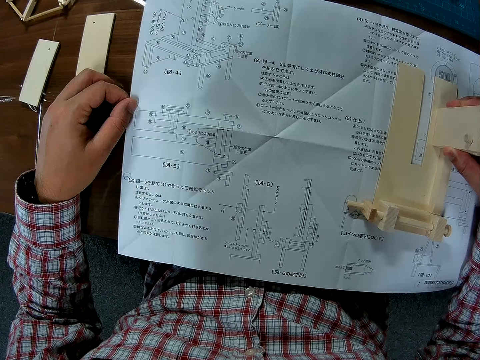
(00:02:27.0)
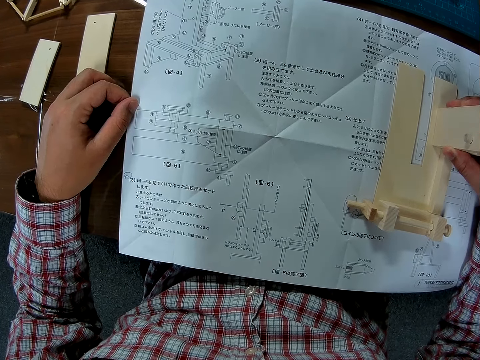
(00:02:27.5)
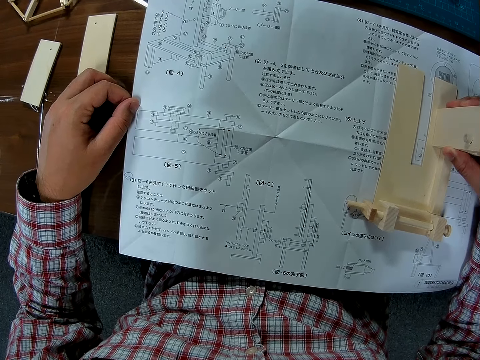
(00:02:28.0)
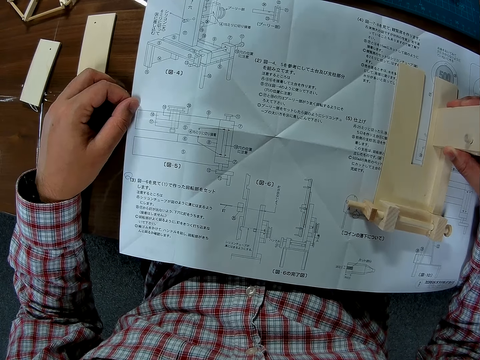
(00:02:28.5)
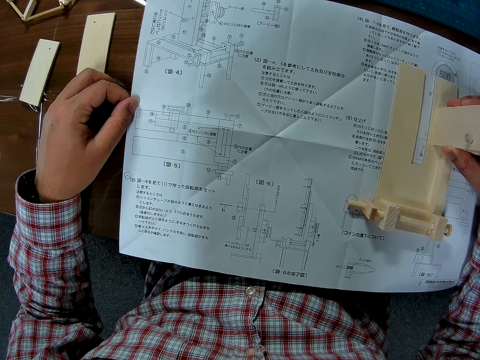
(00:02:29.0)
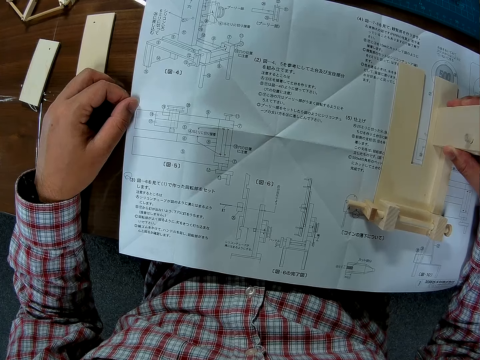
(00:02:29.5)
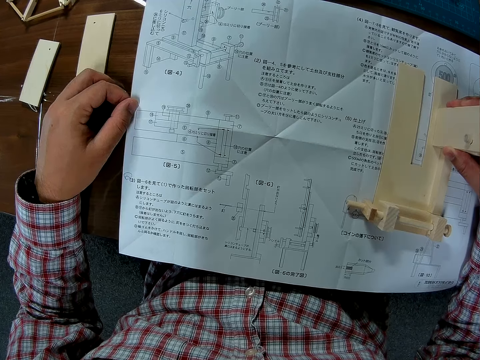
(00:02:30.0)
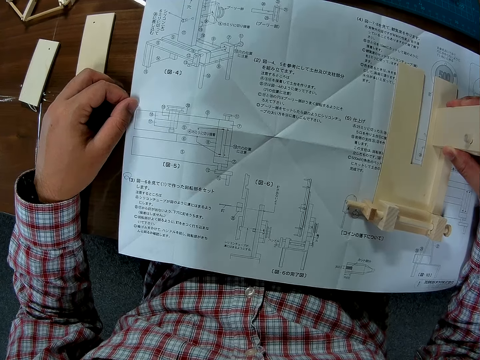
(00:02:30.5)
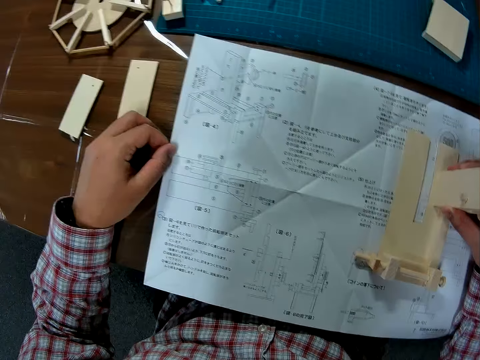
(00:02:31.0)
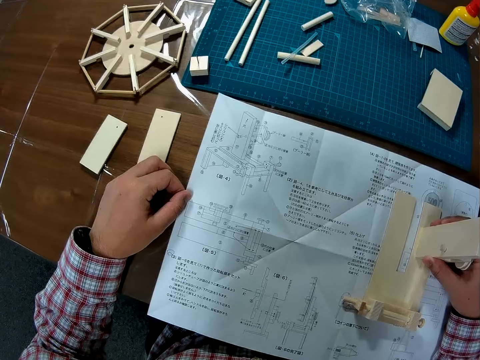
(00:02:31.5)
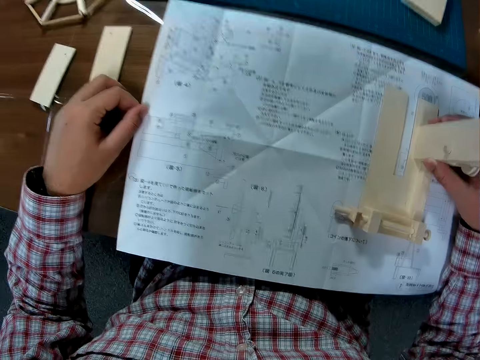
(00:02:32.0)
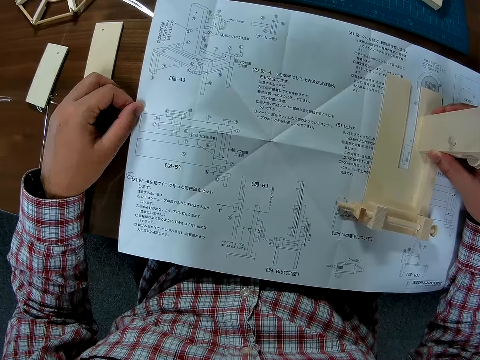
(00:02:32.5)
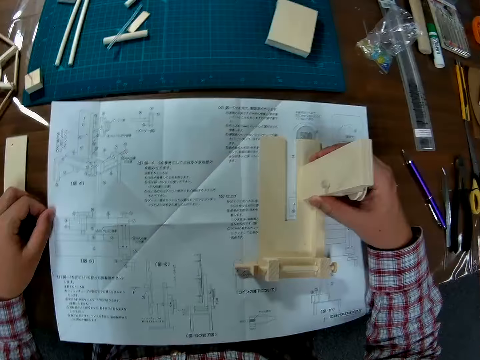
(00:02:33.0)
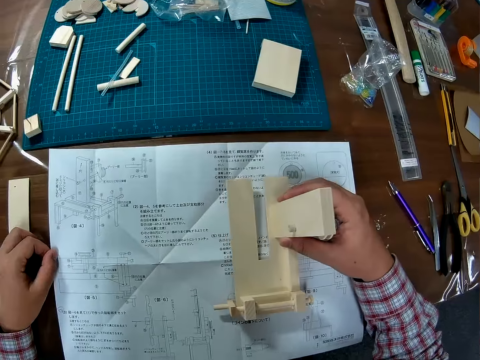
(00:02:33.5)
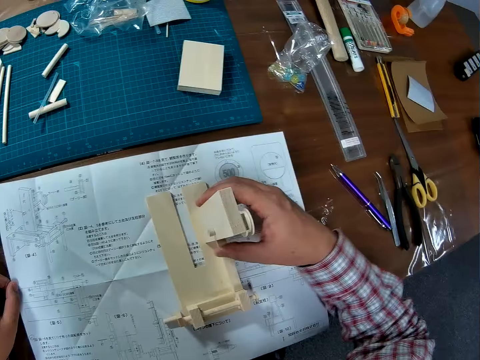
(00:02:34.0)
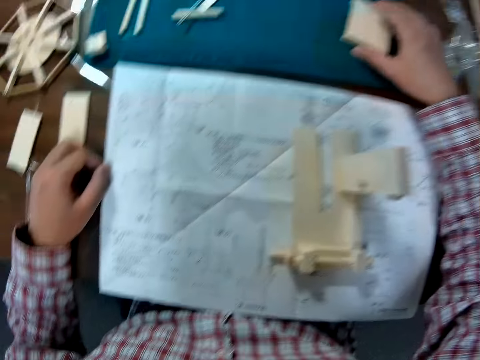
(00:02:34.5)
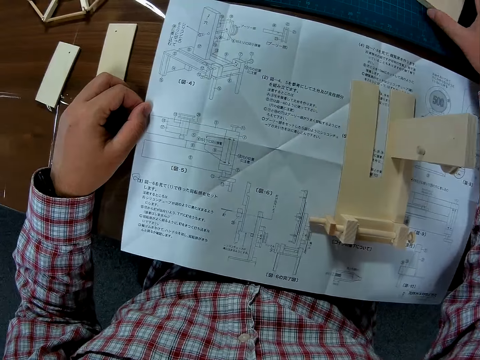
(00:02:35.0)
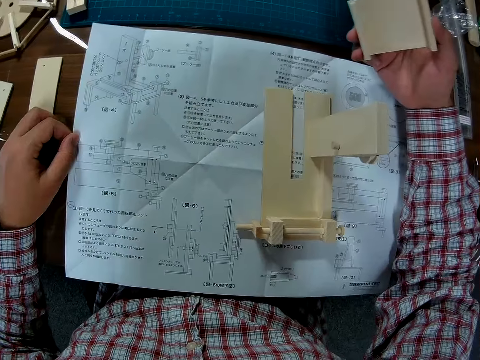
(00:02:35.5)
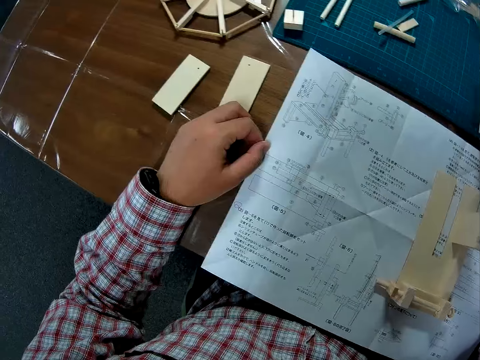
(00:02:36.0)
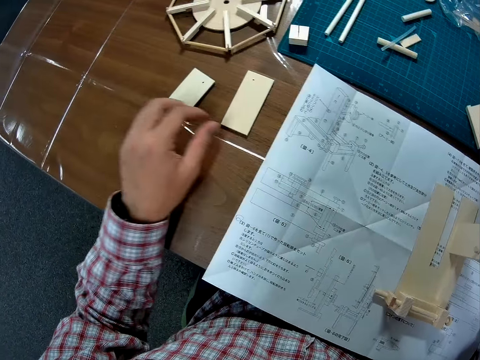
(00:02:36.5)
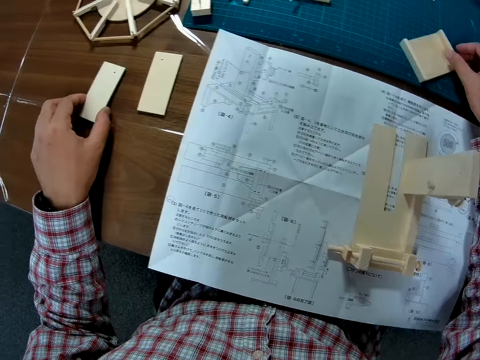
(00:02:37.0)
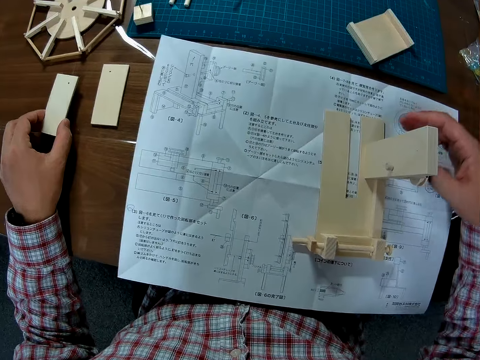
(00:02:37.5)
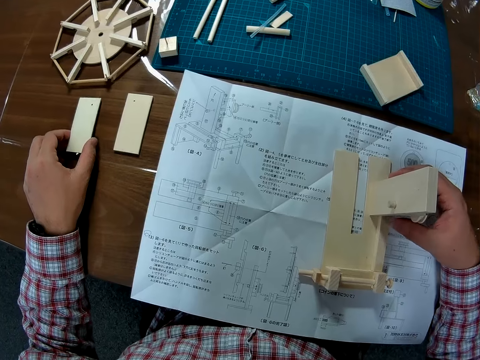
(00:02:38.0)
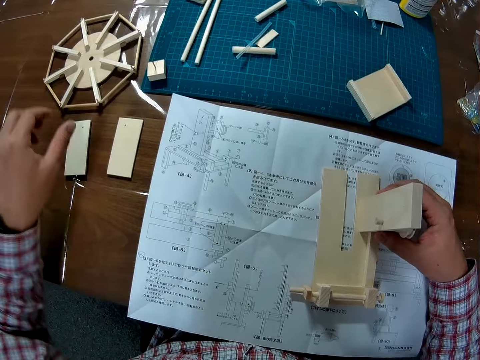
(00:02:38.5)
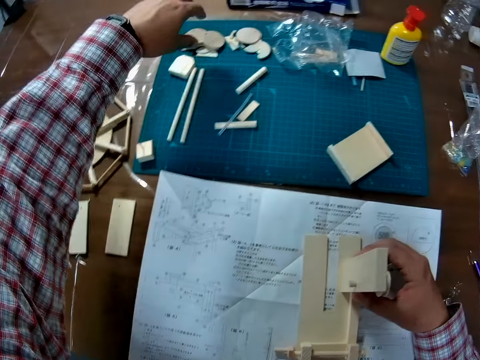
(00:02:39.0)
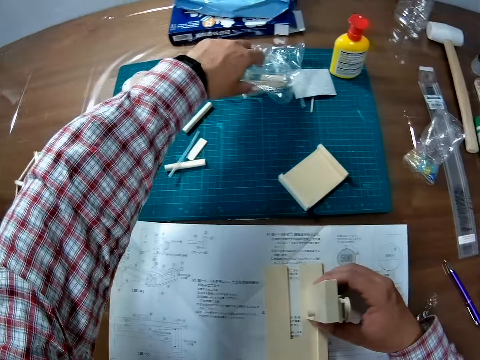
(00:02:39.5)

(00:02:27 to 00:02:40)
The camera wearer reads a modeling manual. He pulls his hand off the model. He picks up a wooden piece from the table with his right hand. He places the wooden piece on the table. He moves a flat wooden piece with his left hand a bit on the table. He holds a model.

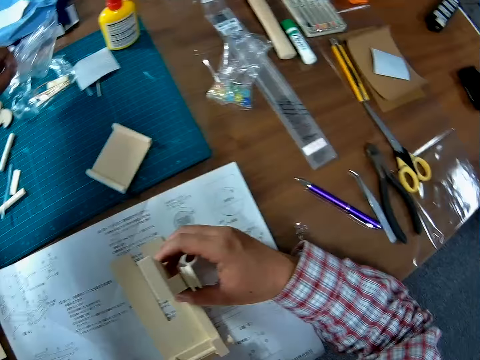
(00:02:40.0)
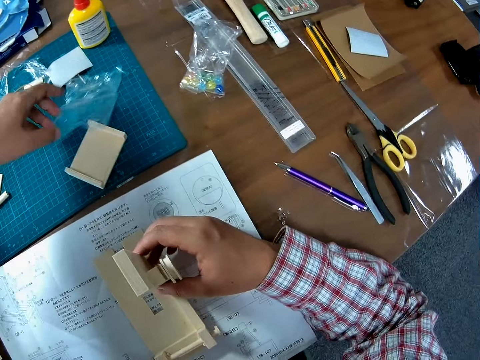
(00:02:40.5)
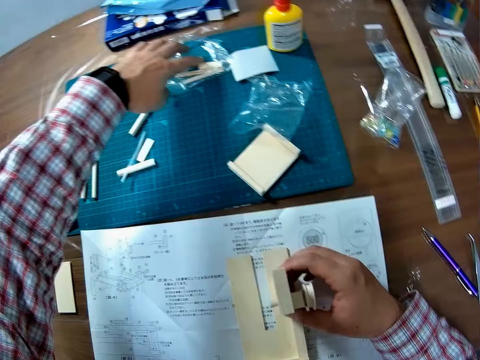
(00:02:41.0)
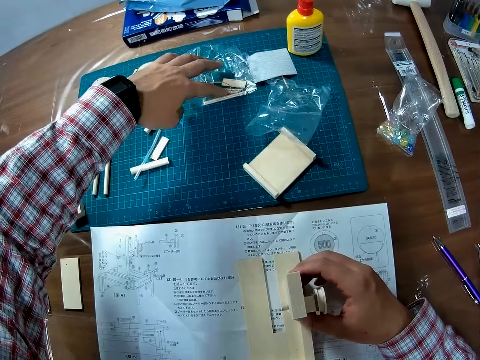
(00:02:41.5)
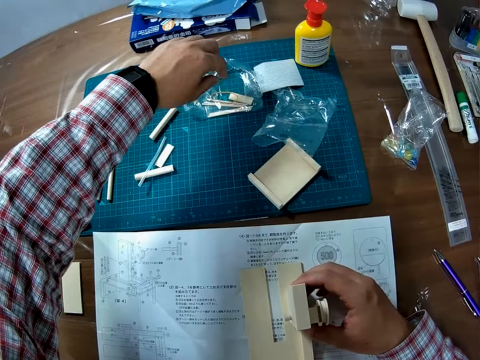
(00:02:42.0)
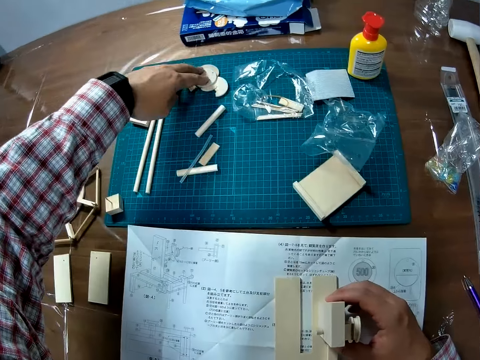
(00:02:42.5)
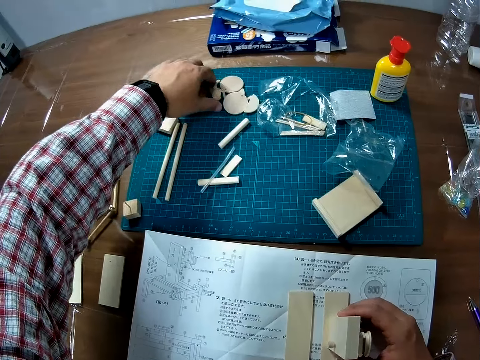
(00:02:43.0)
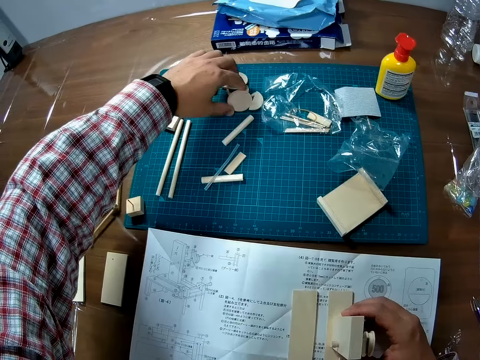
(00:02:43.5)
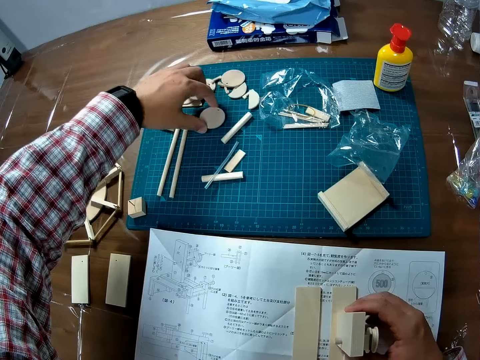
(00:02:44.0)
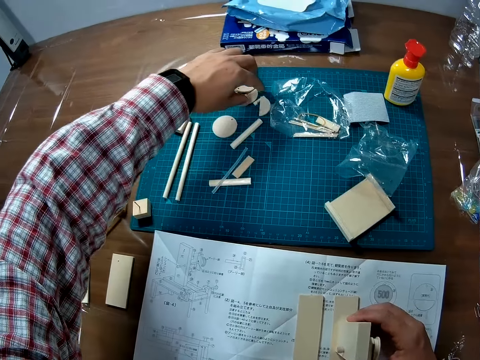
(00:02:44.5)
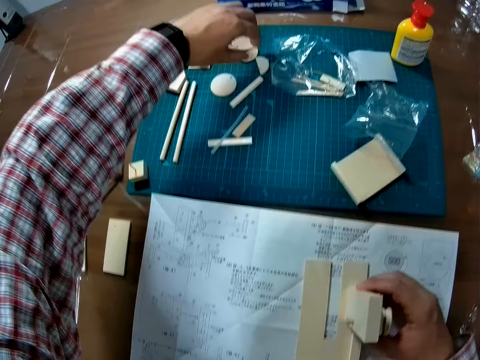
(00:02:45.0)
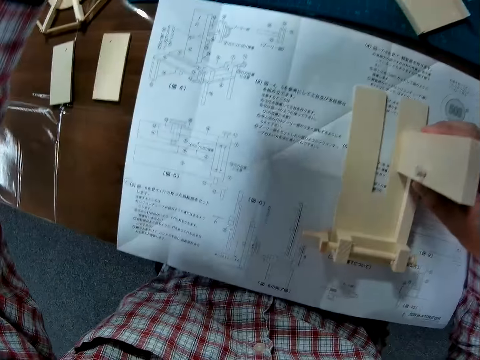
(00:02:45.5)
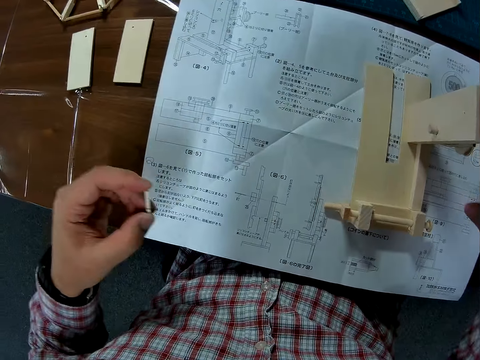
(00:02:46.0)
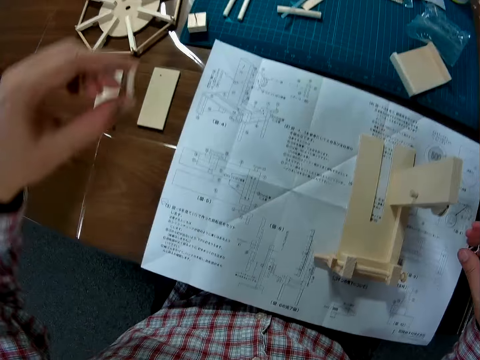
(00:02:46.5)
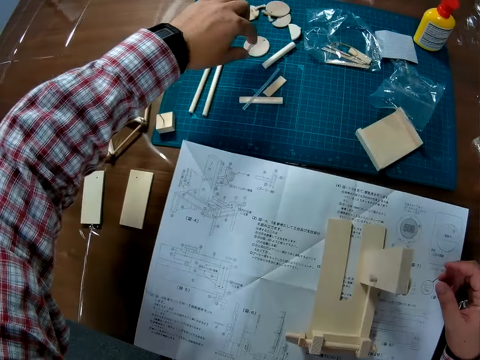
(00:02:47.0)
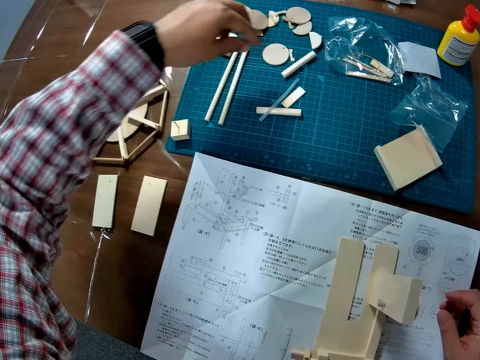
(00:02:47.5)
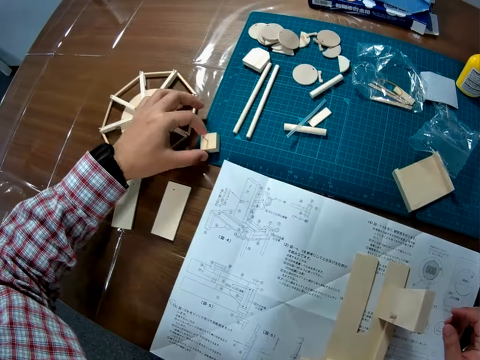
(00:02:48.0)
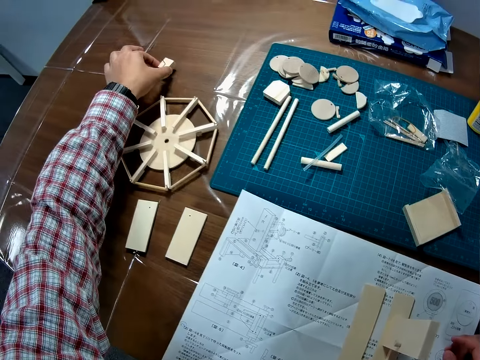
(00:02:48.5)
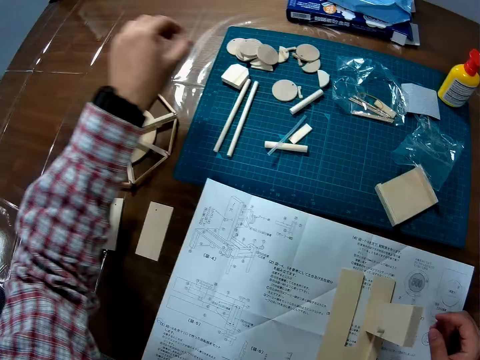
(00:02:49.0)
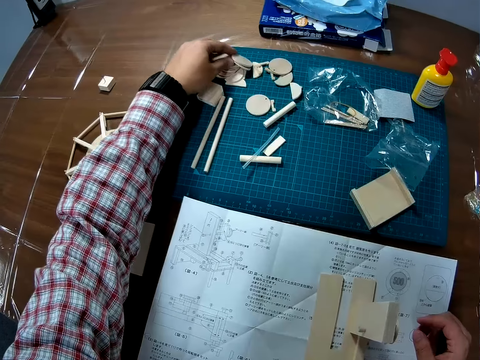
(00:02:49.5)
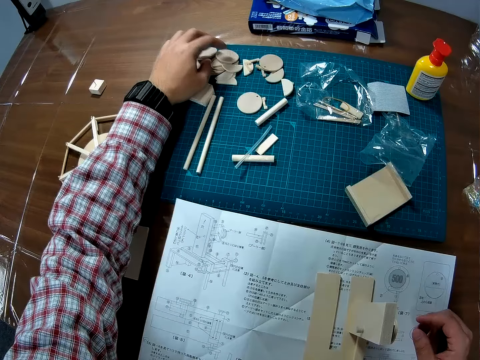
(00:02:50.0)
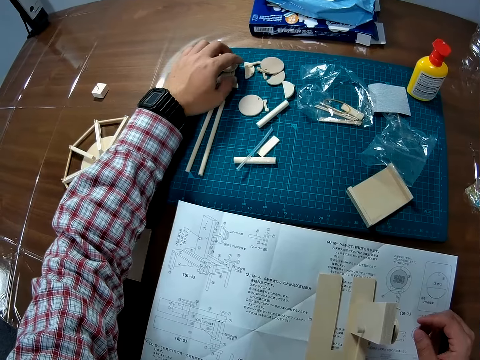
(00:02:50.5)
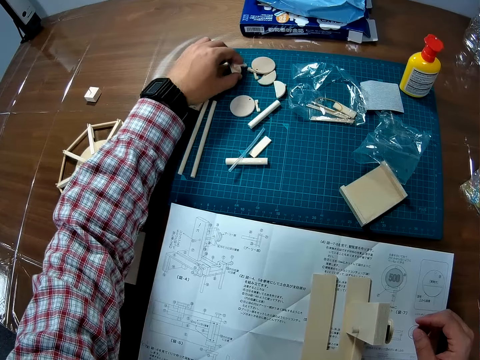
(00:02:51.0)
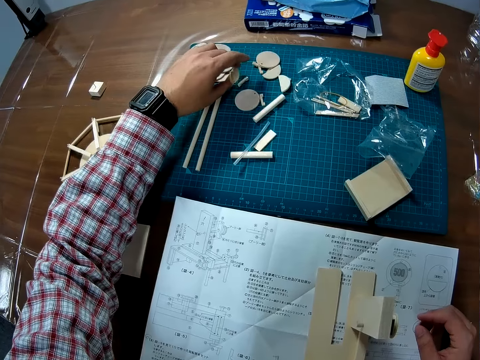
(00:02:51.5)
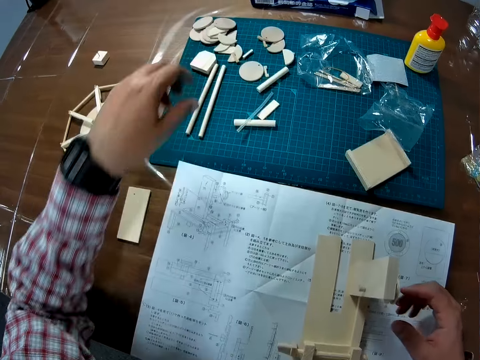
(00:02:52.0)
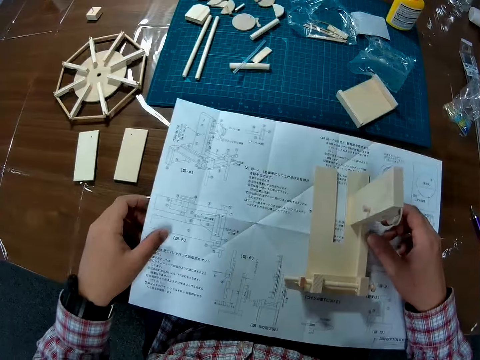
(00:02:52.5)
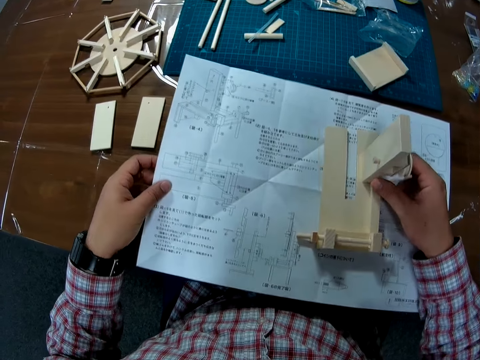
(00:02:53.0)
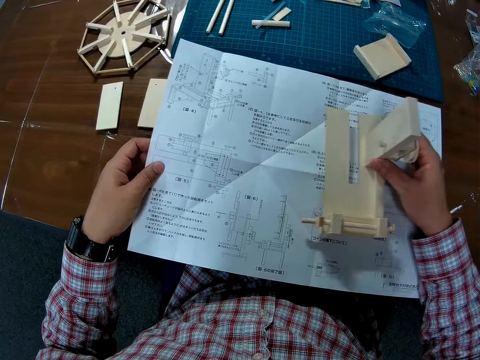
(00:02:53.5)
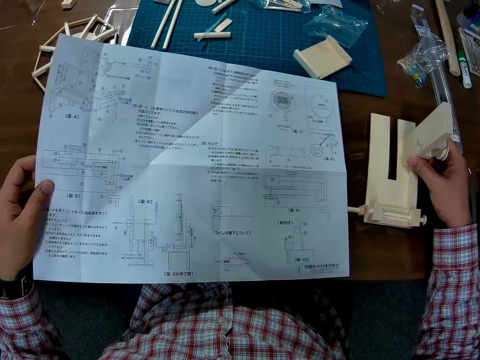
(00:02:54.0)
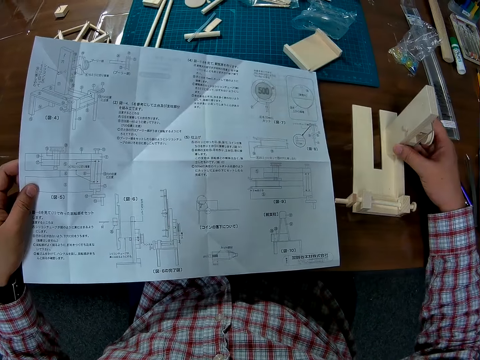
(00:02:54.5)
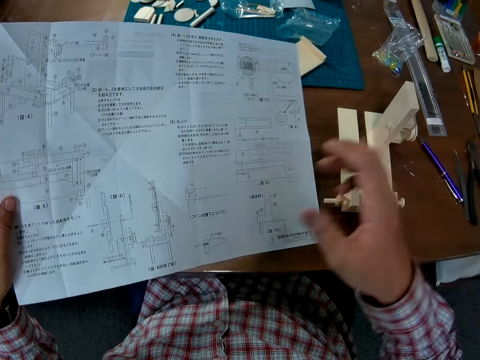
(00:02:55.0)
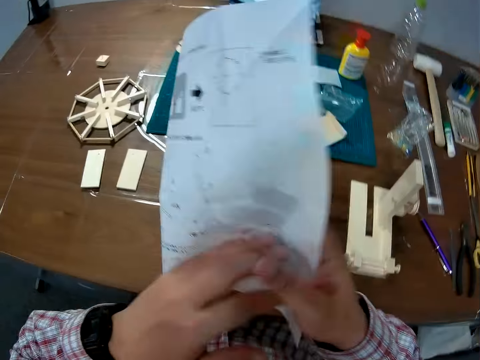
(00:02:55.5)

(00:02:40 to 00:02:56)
The camera wearer moves the empty transparent pack aside on the table. He picks a paper. He puts the paper on the cutting mat. He drags the paper on the cutting mat. He moves the other transparent pack forward a bit. He picks up a small piece of wood or modeling piece from the table. He puts the modeling piece on the cutting mat. He picks up a modeling piece. He puts the modeling piece on the cutting mat. He drops the small piece of wood on the table. He picks up a modeling piece. He changes the position of another piece with his left hand. He puts the modeling piece on the table. He searches the pieces of wood on the table. He pulls his hand off the modeling pieces. He holds a modeling manual. He removes the body of the wind mill from the manual. He turns the manual over.
